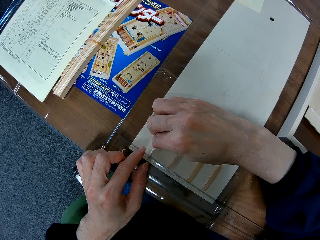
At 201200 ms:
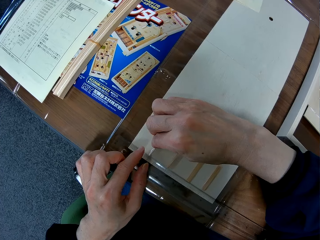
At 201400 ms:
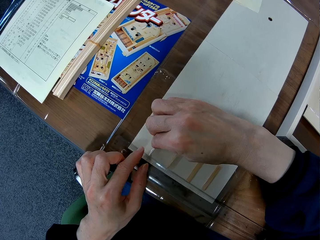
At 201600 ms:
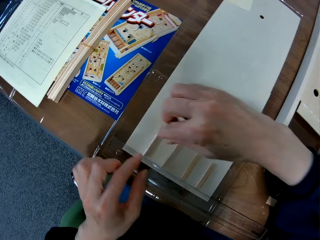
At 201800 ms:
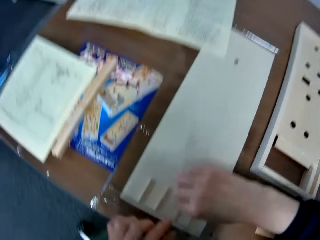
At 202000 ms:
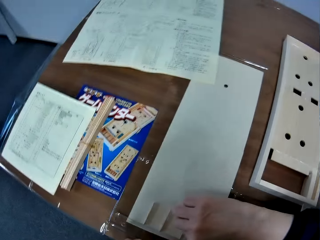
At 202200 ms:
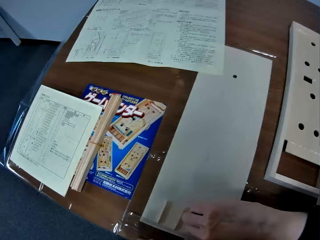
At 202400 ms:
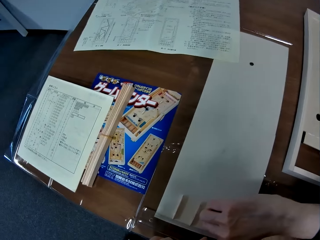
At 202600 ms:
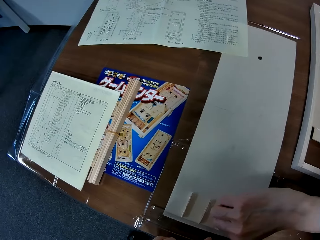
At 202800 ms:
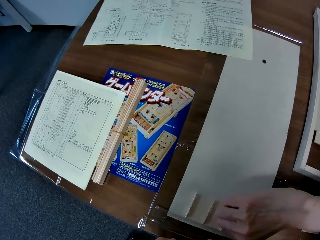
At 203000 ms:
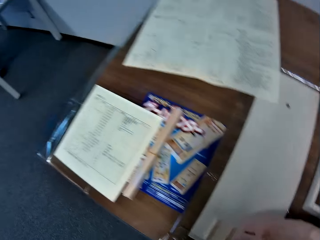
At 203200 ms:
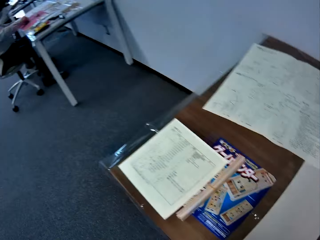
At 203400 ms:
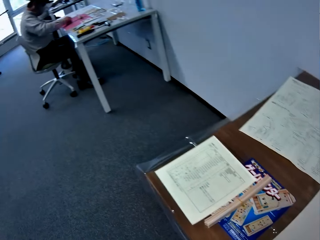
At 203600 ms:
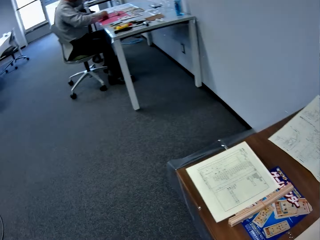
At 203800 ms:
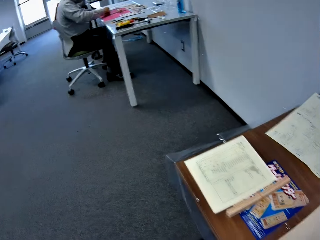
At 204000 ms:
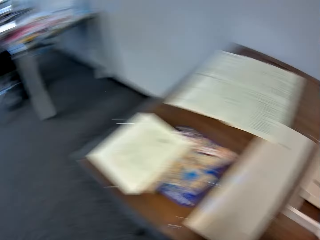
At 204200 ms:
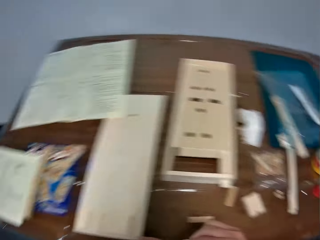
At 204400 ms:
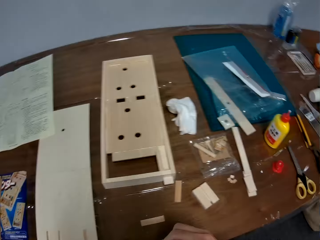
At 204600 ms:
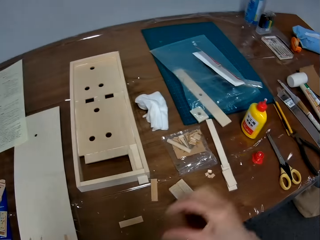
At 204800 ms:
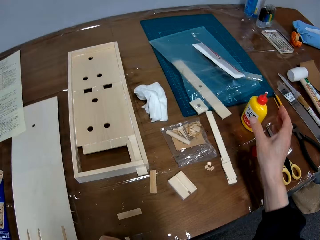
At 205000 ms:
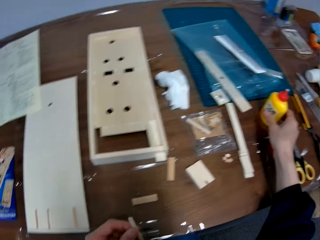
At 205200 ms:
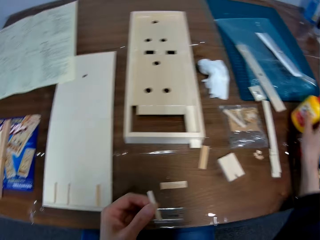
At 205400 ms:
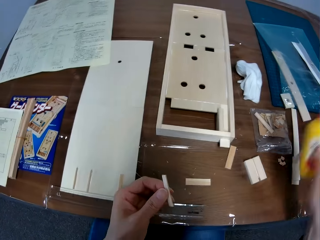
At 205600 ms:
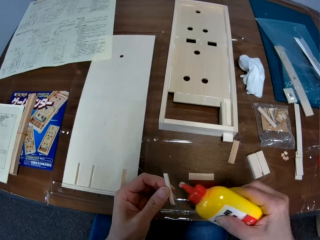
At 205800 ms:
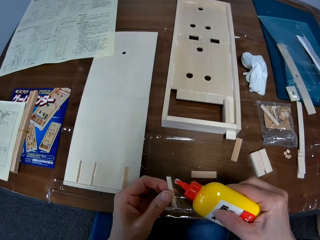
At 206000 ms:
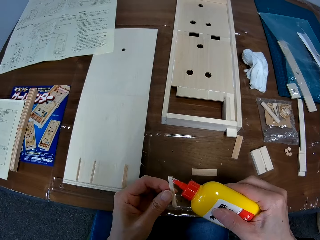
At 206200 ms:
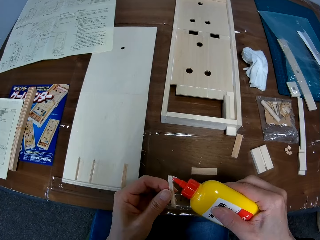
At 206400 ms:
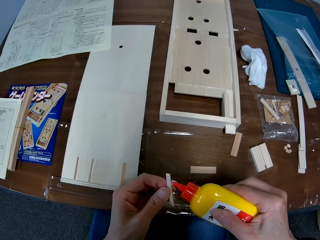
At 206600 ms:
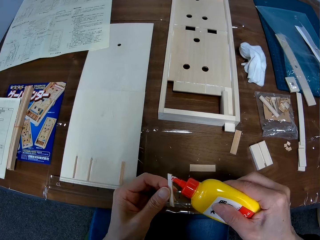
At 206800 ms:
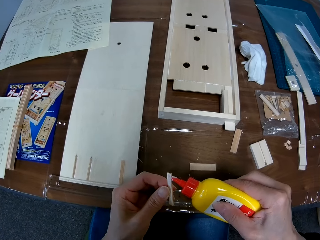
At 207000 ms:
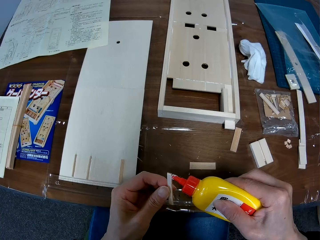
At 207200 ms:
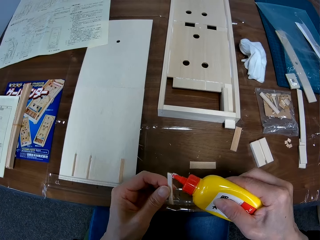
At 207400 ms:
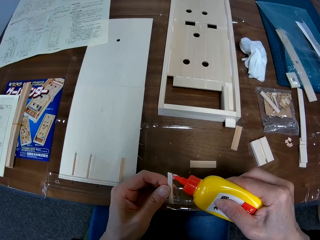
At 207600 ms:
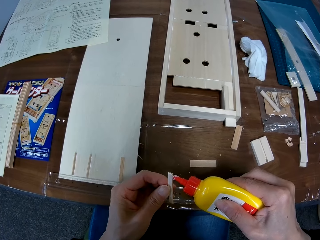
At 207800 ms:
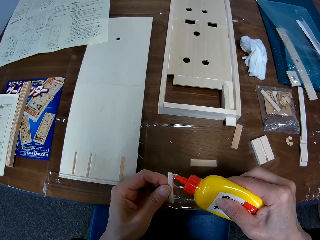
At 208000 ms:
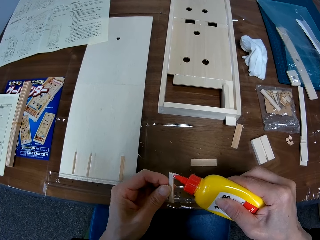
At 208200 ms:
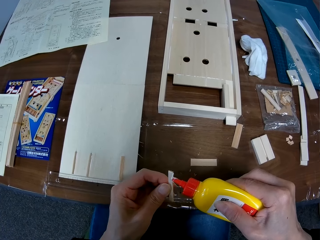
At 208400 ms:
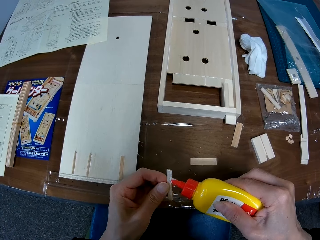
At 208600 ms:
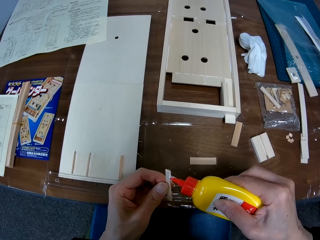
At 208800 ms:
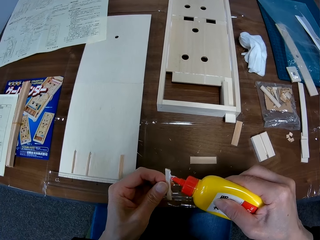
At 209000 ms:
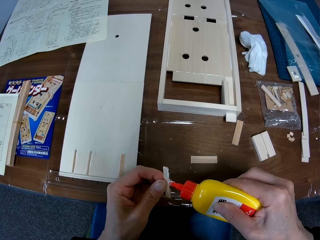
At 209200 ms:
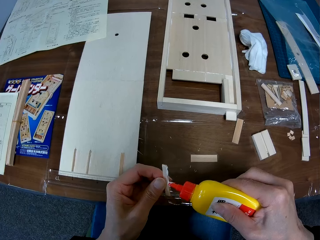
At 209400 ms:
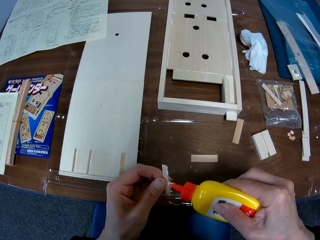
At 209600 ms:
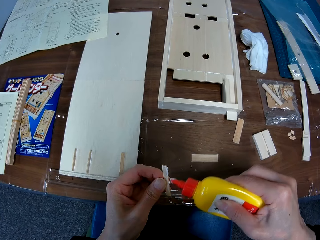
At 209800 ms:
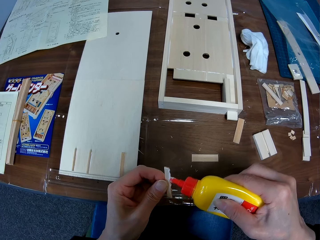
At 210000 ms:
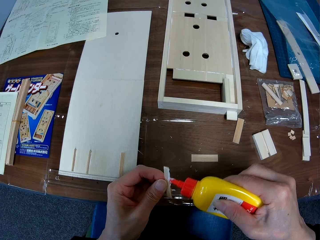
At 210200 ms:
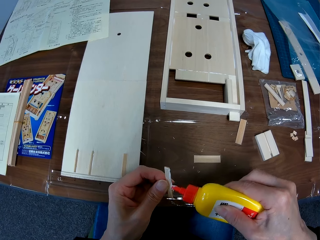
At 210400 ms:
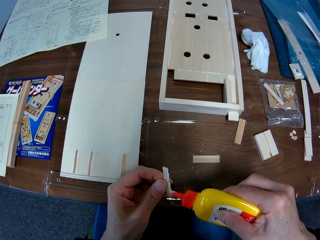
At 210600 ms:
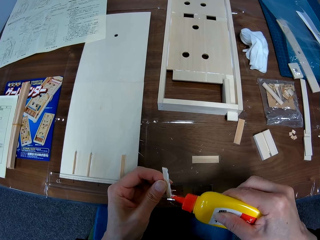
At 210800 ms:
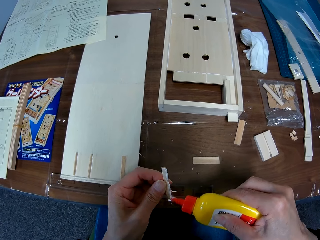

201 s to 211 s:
The camera wearer picks up one of the small pieces of wood from the plain piece of wood. They move the camera. A person sits next to the camera wearer. The camera wearer picks up the glue bottle from the table. They apply the glue on the small piece of wood.

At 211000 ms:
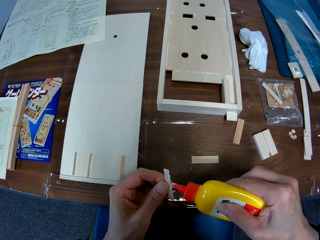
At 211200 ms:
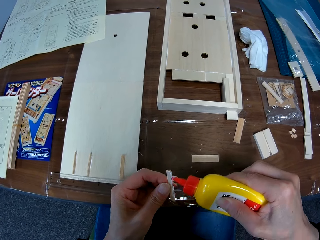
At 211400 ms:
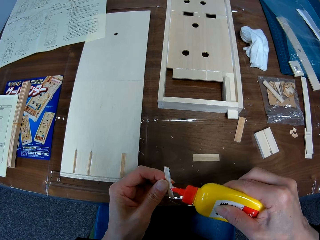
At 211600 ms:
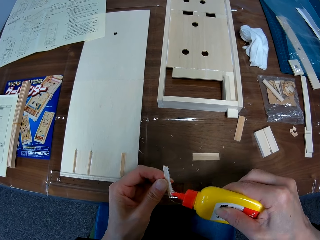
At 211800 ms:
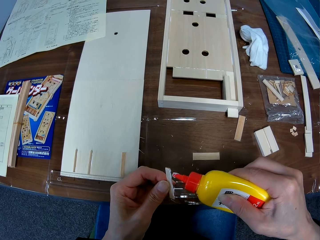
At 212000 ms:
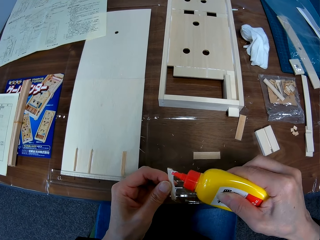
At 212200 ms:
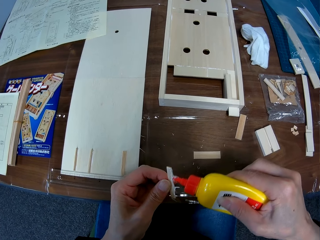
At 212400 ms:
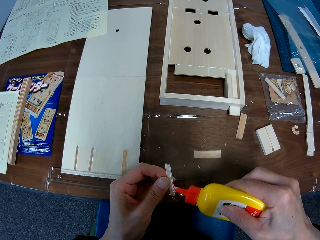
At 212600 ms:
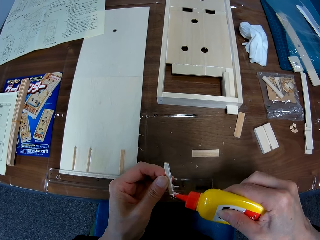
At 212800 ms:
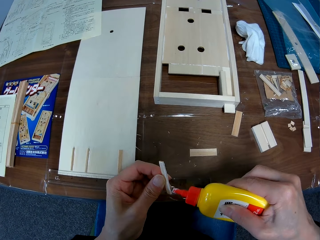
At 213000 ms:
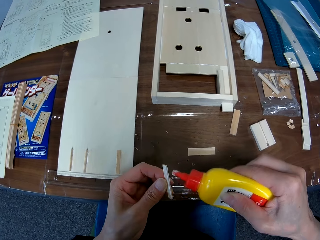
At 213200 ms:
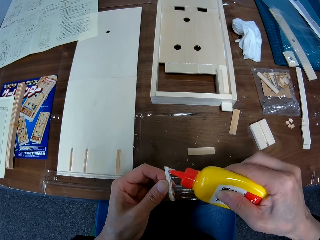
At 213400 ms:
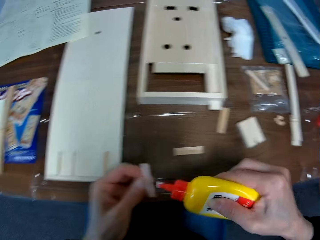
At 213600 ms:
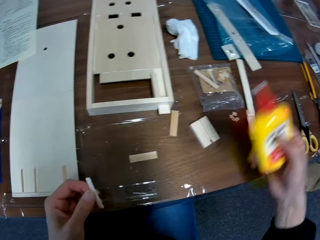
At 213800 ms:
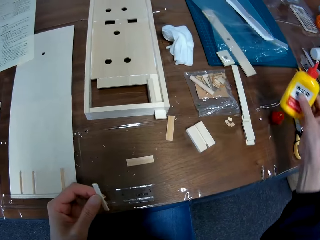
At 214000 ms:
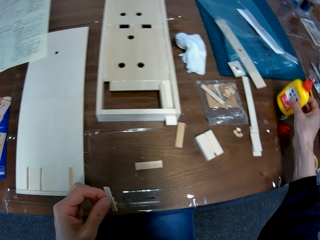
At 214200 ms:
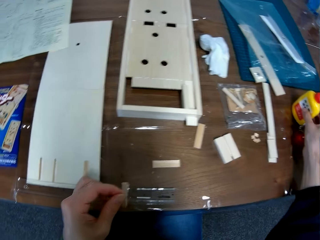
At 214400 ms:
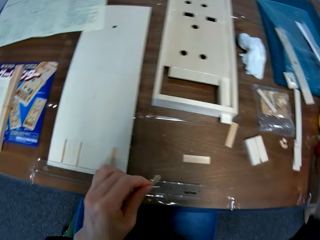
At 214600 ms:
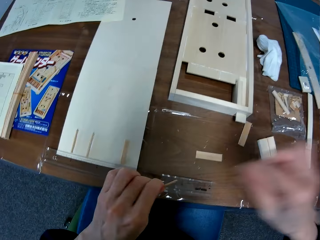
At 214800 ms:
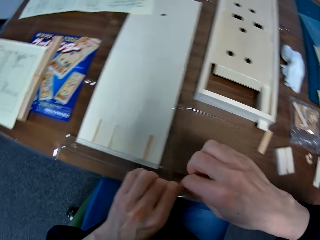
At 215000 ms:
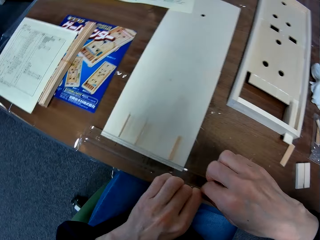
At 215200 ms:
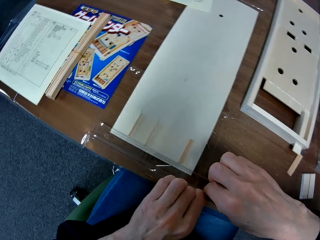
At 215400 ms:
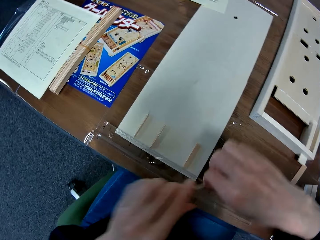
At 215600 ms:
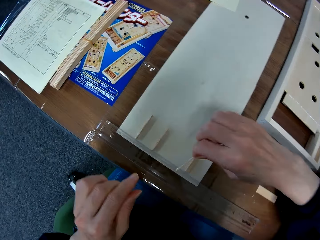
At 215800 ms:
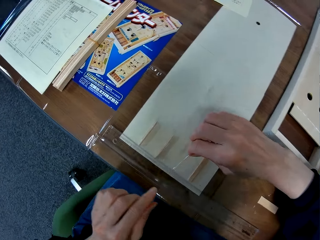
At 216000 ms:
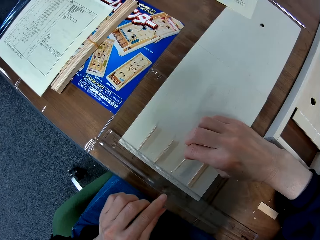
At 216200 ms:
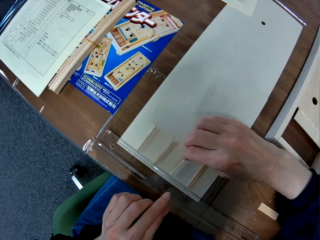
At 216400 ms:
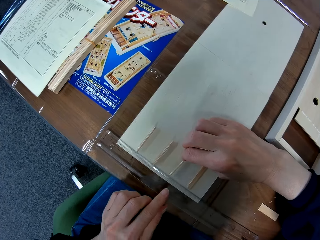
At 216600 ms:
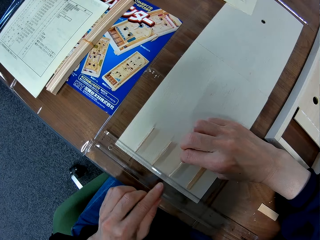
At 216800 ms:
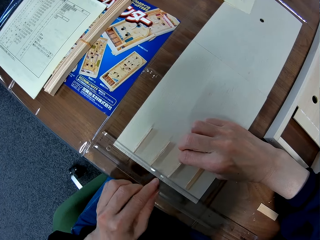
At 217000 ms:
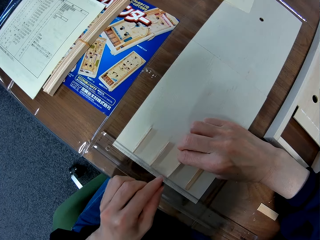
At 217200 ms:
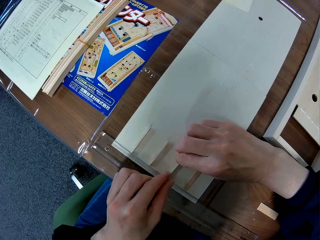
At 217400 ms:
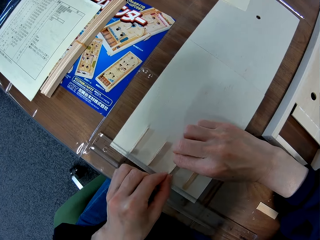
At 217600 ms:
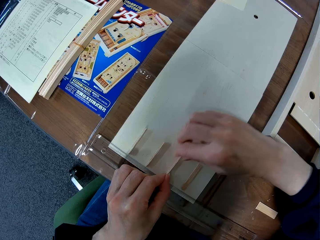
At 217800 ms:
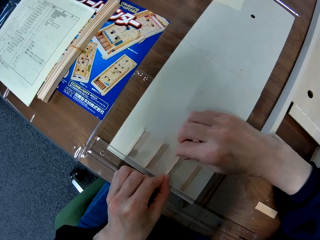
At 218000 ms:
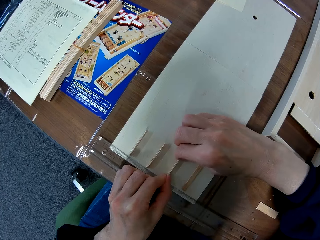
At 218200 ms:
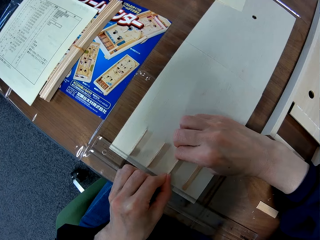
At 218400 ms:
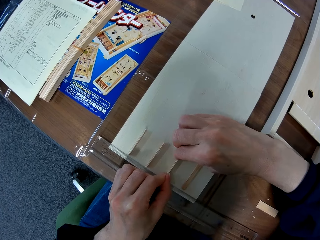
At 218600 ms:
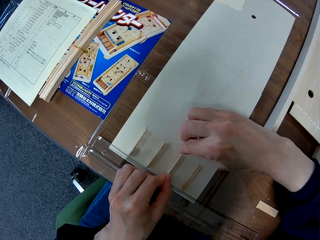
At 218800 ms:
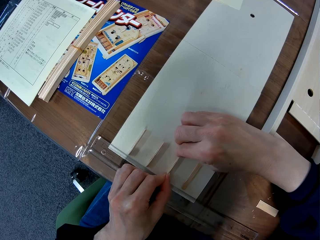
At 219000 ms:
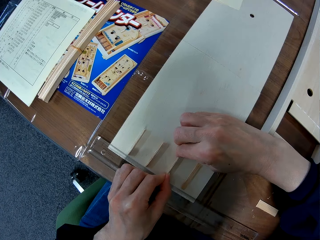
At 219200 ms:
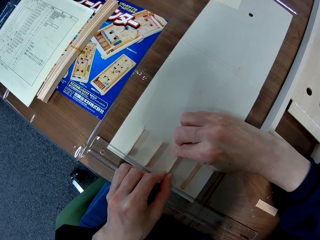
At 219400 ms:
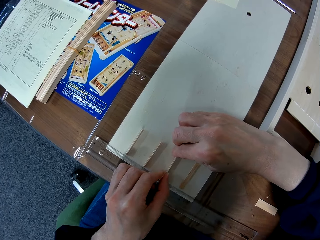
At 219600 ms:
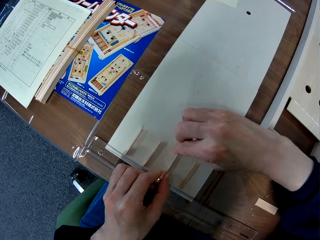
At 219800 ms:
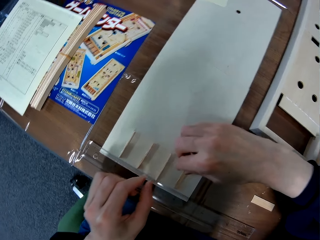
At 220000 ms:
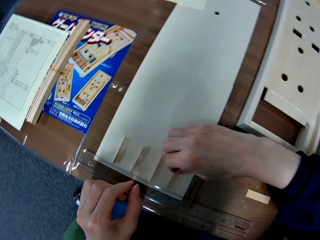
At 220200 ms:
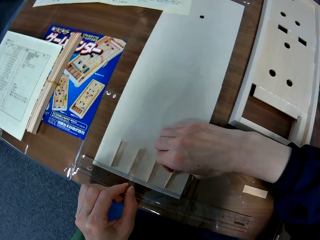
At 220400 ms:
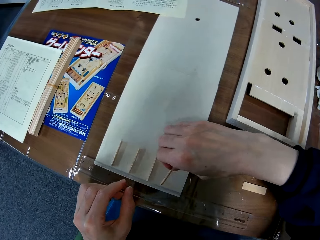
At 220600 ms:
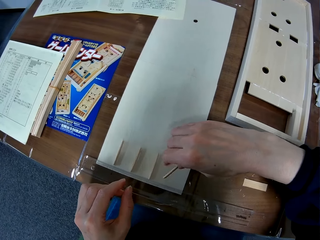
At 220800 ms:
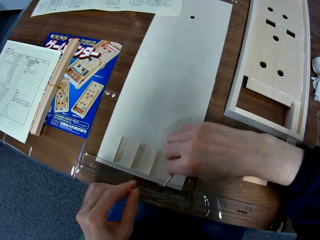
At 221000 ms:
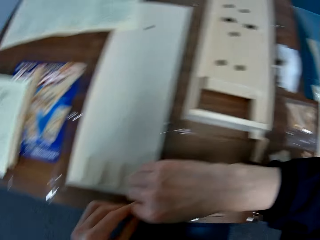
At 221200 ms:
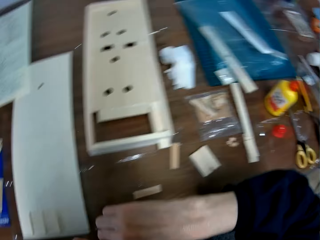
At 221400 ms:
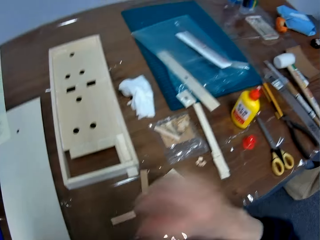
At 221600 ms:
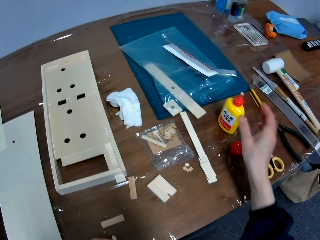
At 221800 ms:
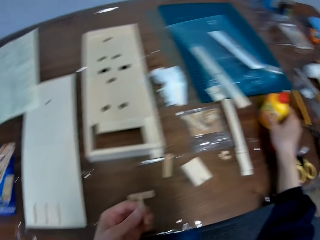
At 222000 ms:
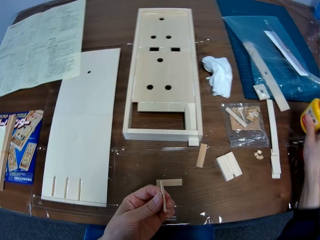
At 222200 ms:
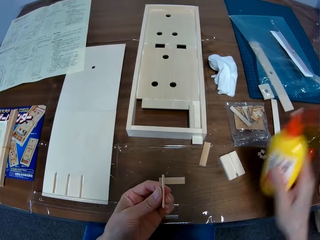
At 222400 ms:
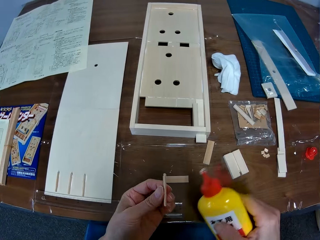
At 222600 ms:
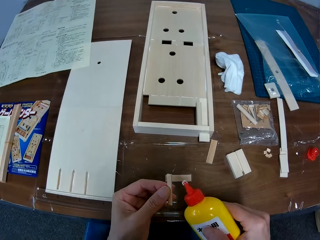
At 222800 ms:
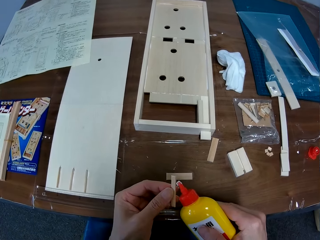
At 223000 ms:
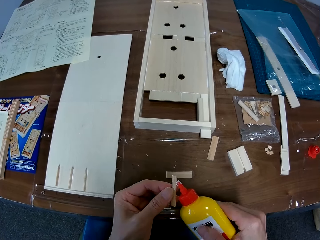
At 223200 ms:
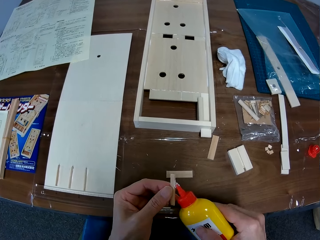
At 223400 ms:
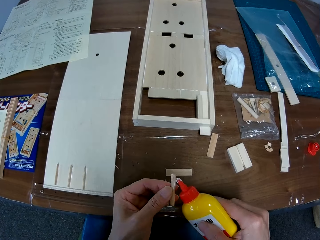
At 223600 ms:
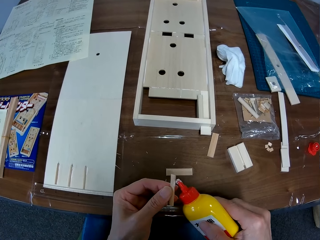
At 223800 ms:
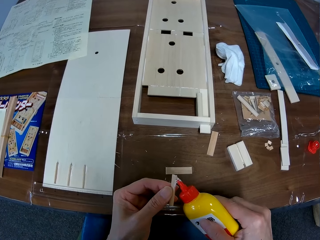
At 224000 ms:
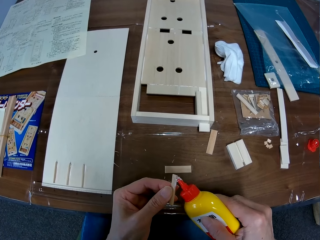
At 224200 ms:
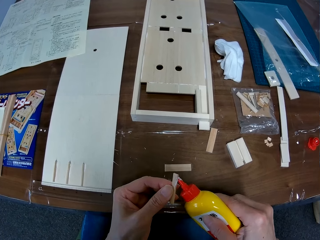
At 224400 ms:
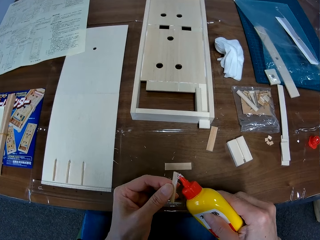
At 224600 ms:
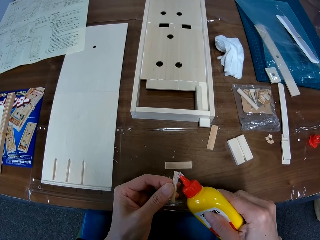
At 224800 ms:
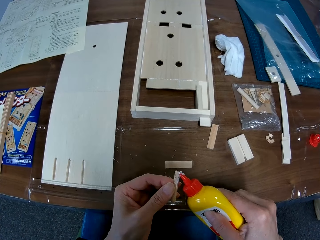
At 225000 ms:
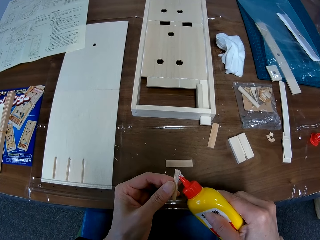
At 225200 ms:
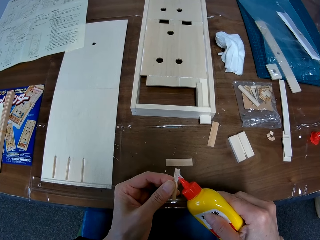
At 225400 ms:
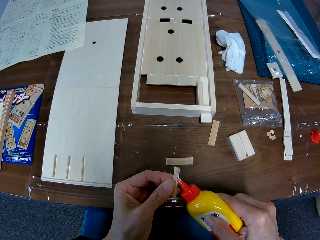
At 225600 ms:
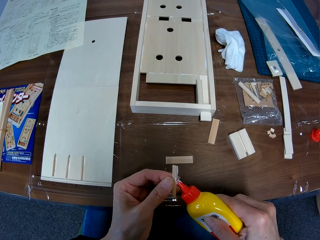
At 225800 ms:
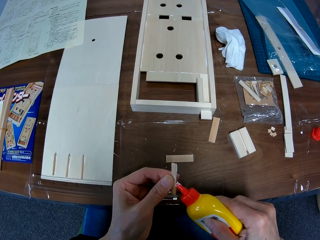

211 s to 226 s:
The camera wearer removes the glue bottle from the wooden craft and puts the glue bottle on the table. They hold the wooden craft. They glue the small piece of wood on the plain piece of wood. They hold the wooden craft on the wooden piece. They pick up one of the small pieces of wood from the plain piece of wood. They pick up the glue bottle from the table. They apply the glue on the small piece of wood.
